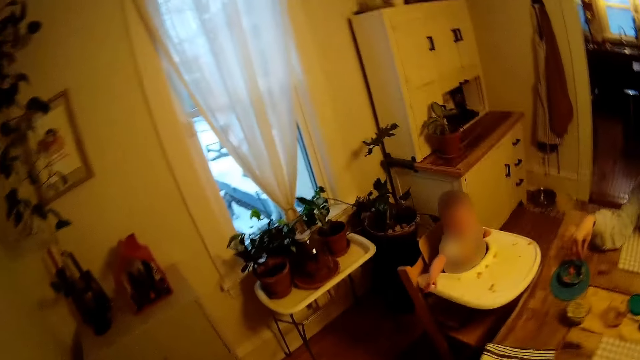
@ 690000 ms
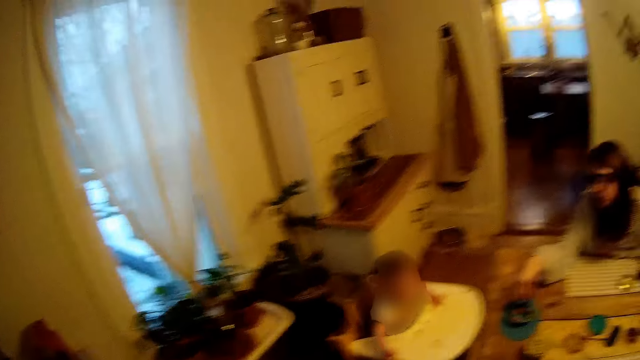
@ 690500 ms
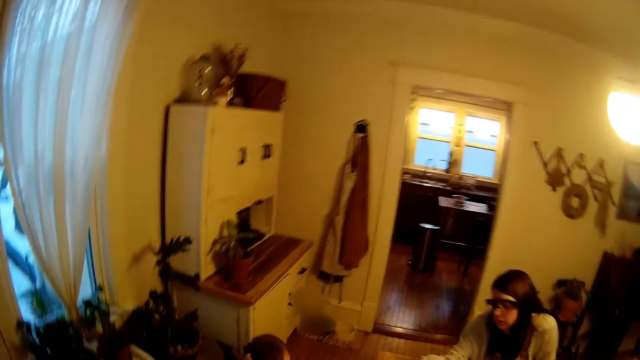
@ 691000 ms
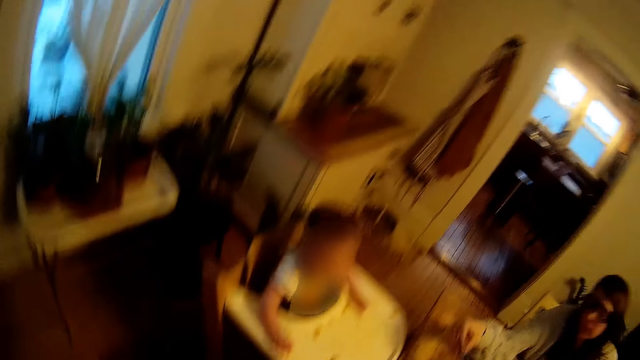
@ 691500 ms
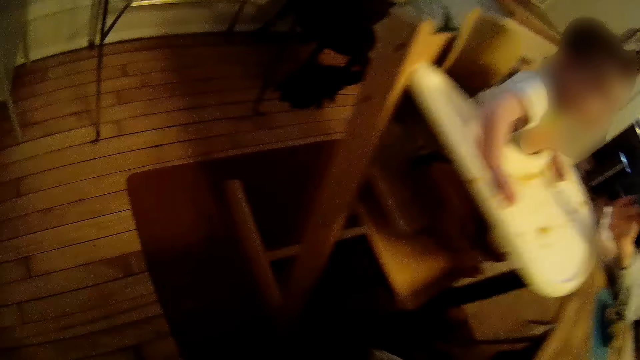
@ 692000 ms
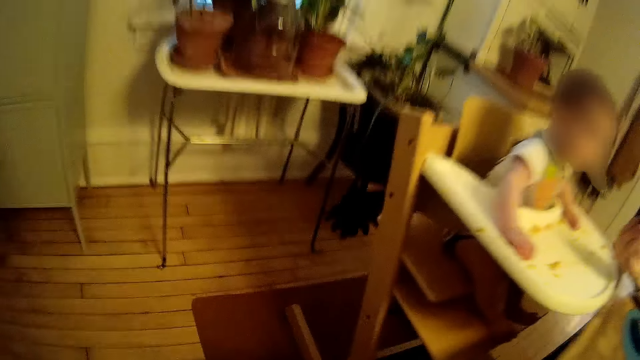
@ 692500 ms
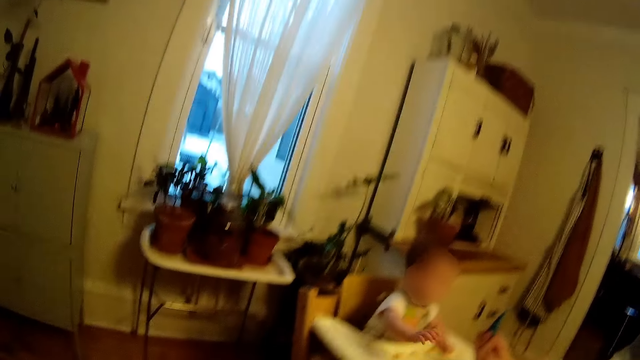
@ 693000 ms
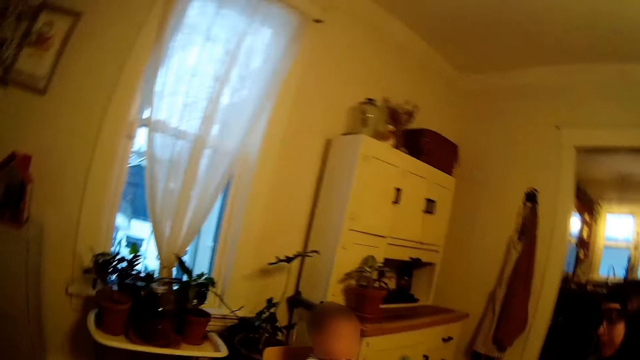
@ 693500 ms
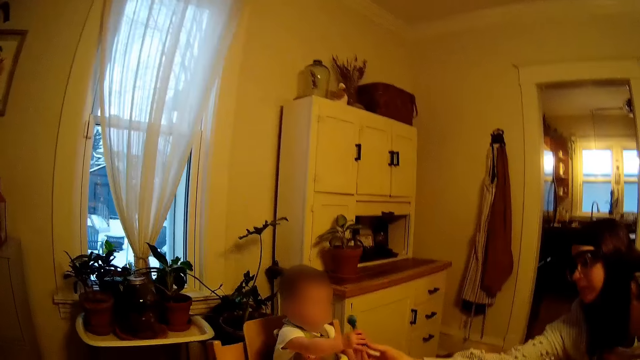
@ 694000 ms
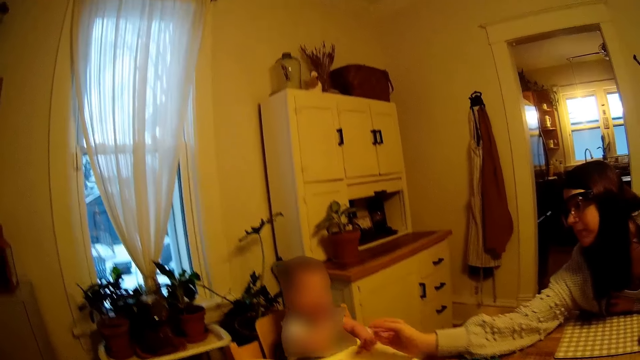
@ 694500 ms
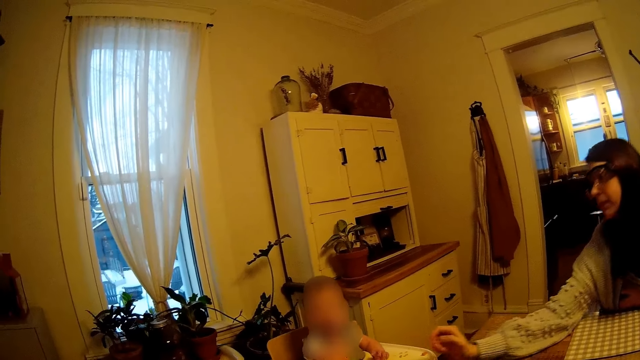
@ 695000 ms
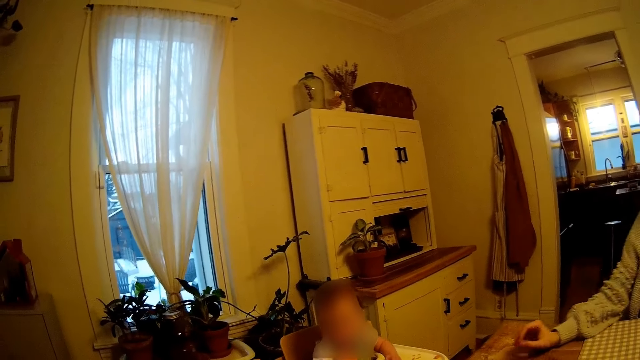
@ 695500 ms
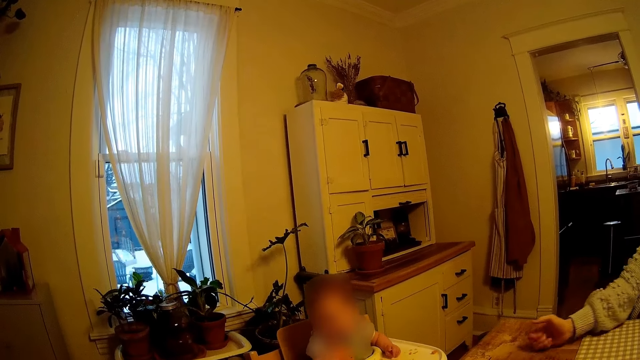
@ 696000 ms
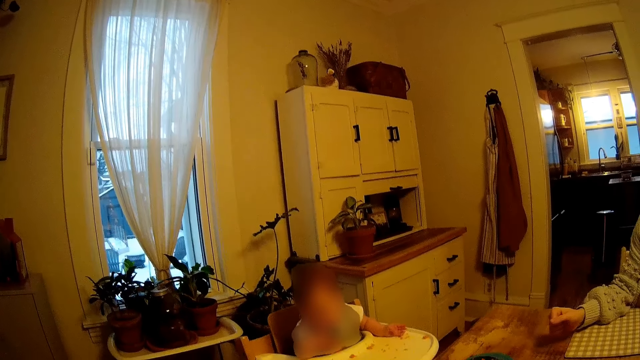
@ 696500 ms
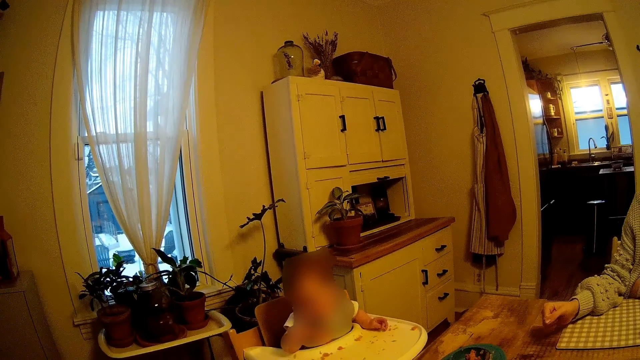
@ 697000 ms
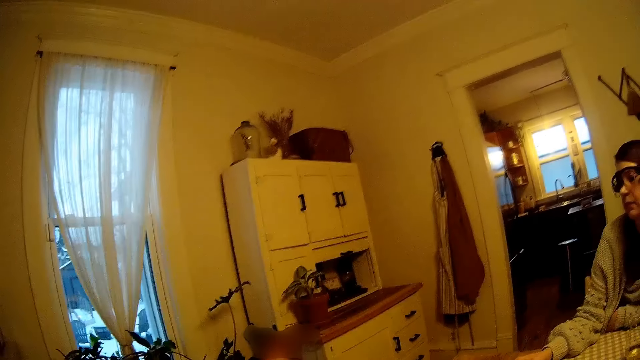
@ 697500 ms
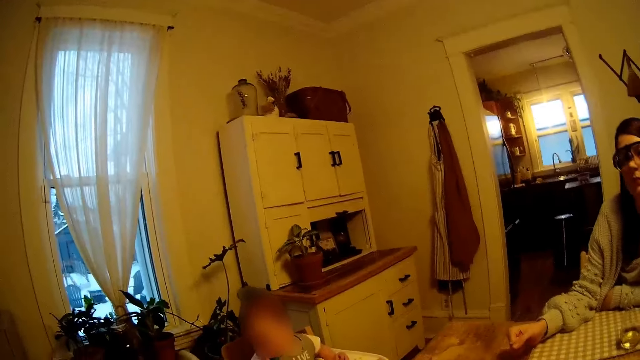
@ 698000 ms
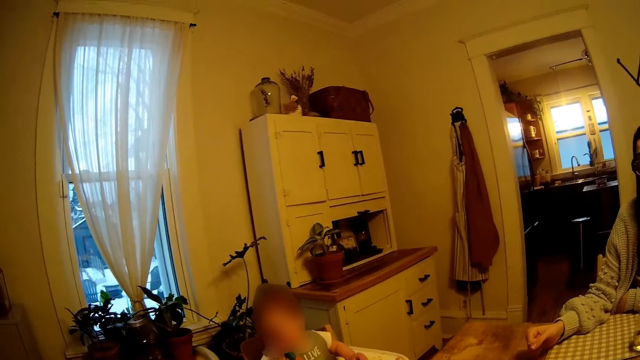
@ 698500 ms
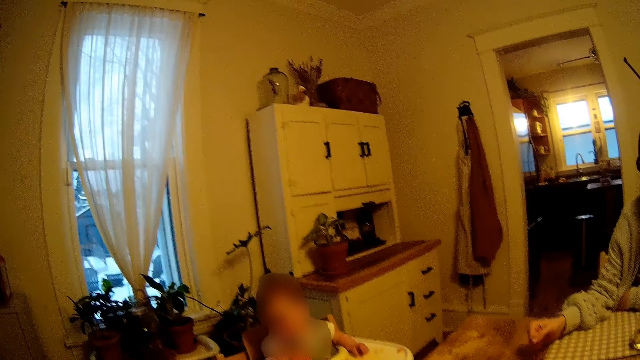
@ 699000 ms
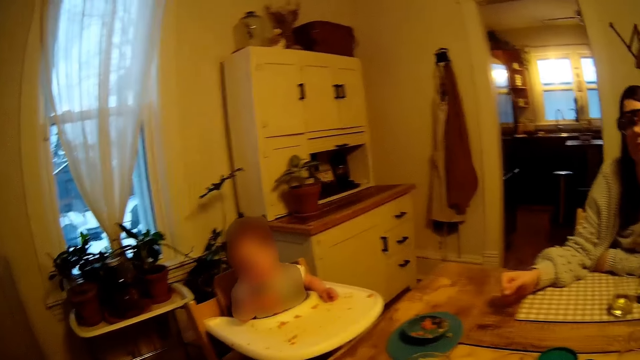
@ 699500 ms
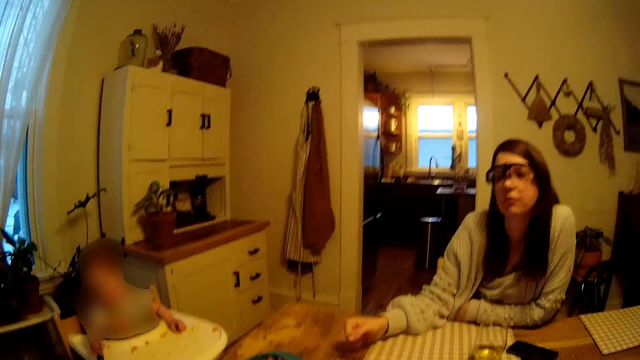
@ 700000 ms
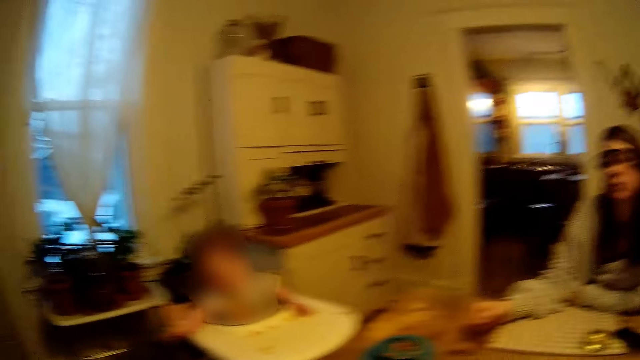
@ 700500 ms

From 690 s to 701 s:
A woman feeds a baby with a spoon. The camera wearer sits on the dining seat near the baby. The baby collects the spoon from the woman. Another baby puts the spoon into her mouth.

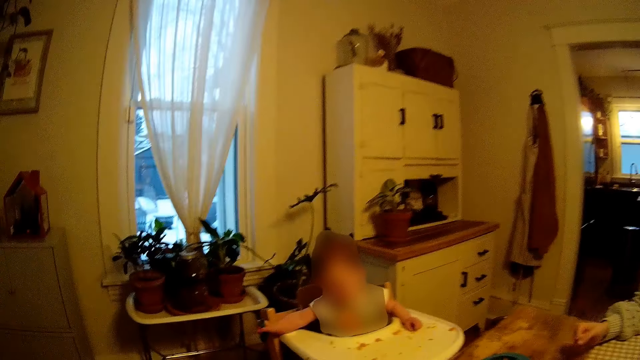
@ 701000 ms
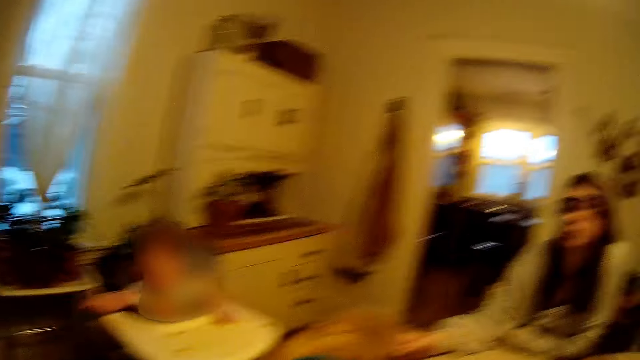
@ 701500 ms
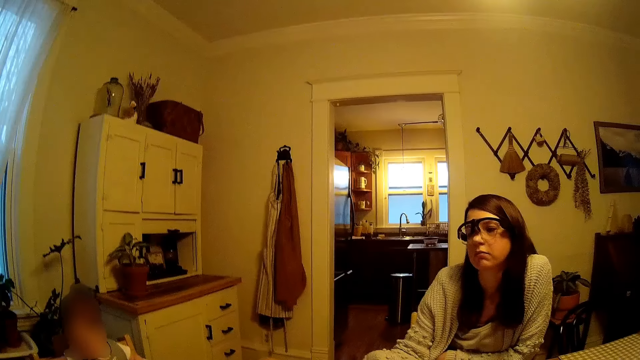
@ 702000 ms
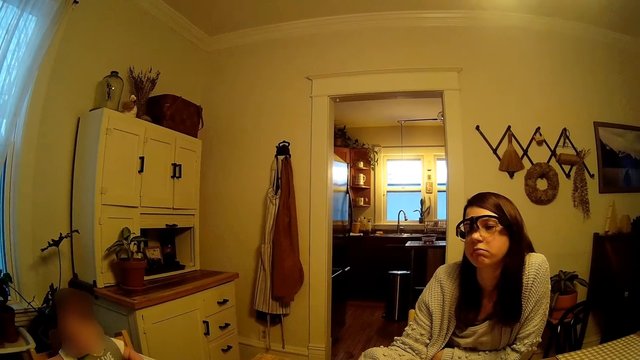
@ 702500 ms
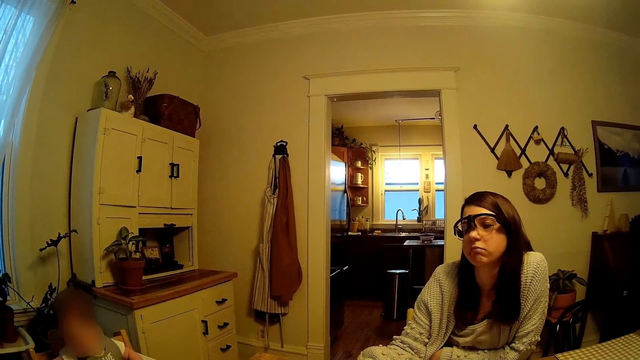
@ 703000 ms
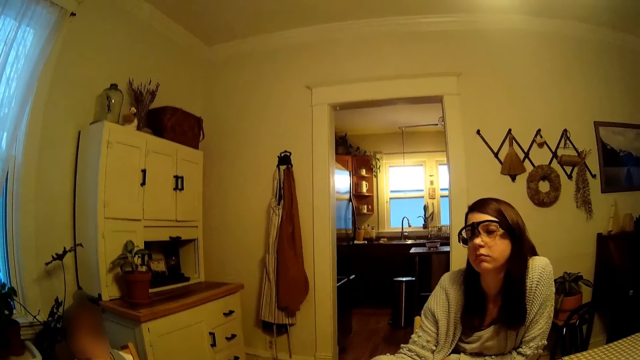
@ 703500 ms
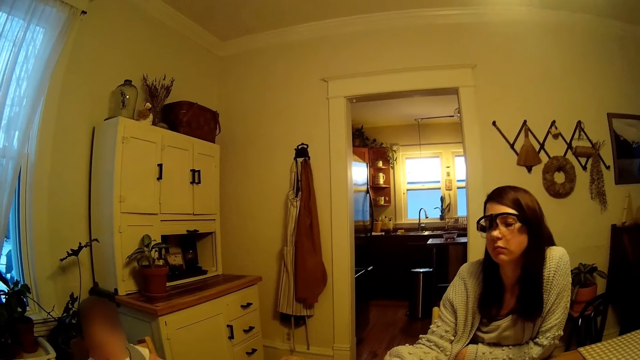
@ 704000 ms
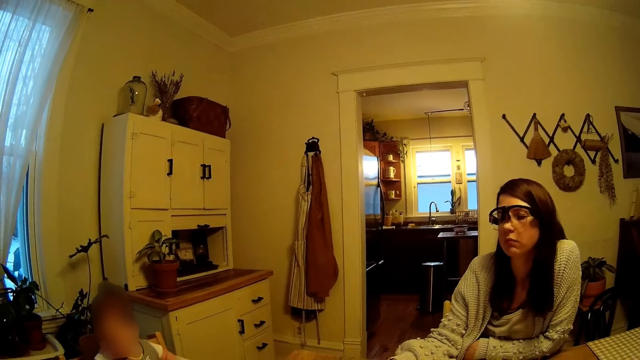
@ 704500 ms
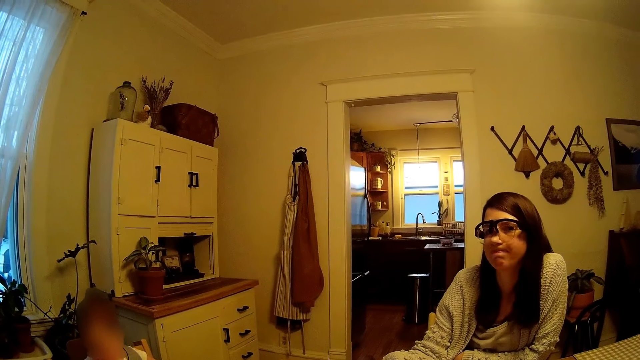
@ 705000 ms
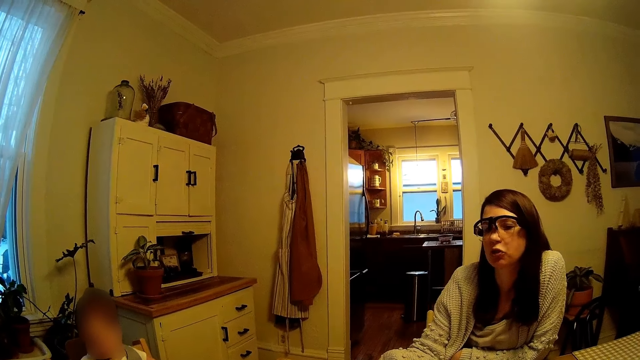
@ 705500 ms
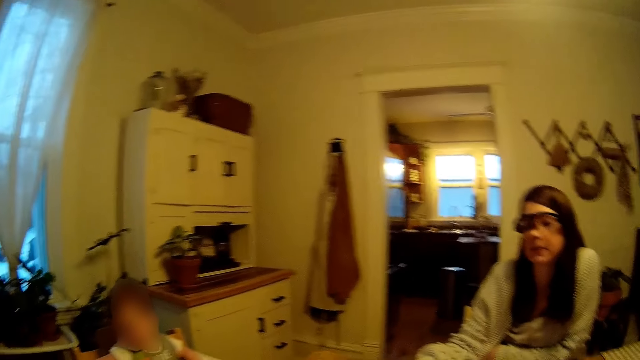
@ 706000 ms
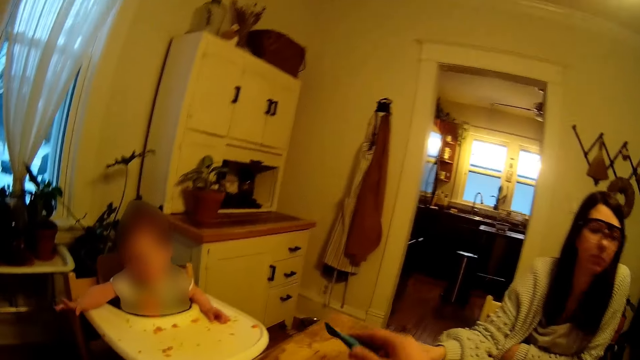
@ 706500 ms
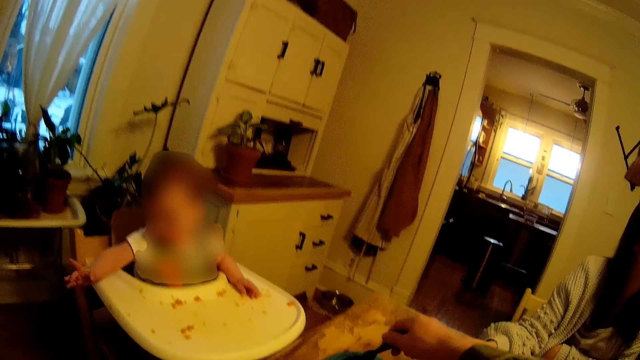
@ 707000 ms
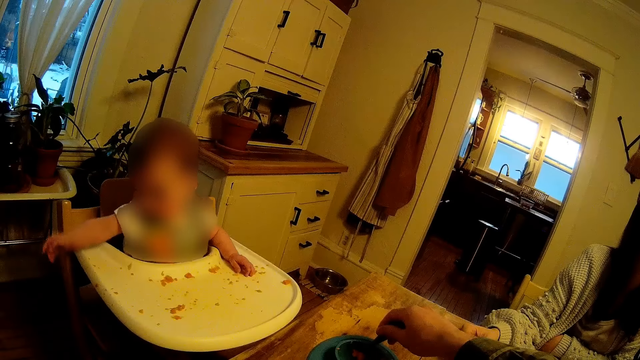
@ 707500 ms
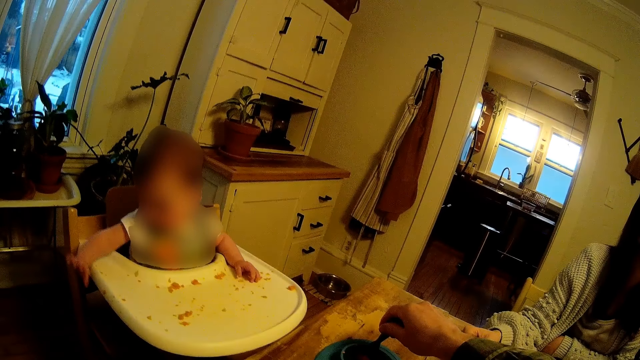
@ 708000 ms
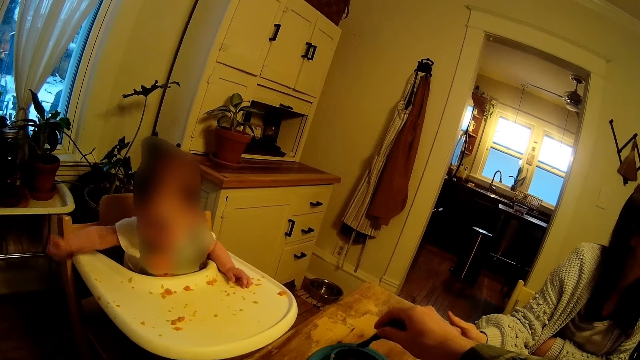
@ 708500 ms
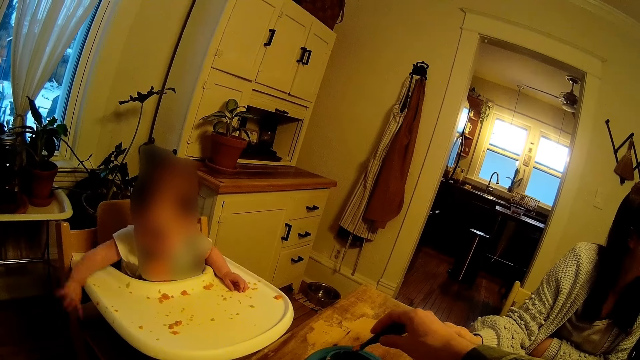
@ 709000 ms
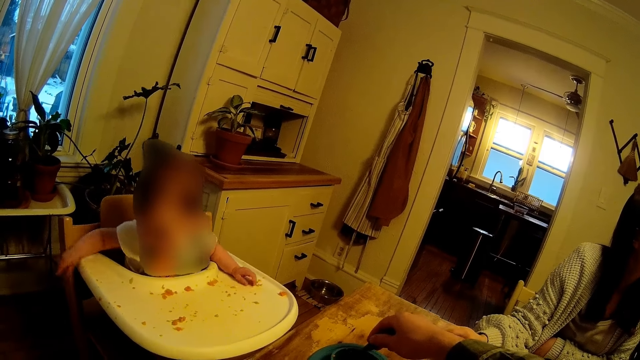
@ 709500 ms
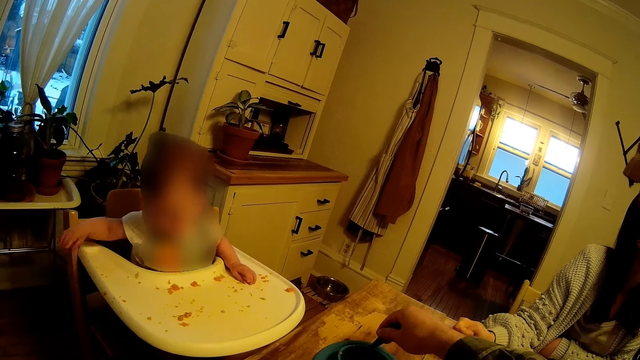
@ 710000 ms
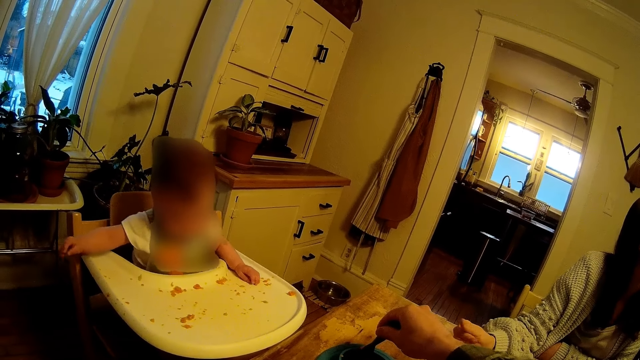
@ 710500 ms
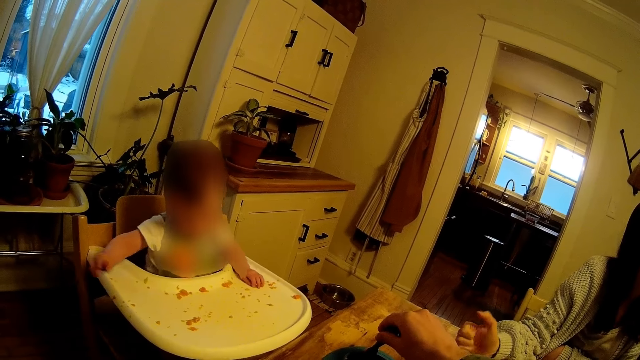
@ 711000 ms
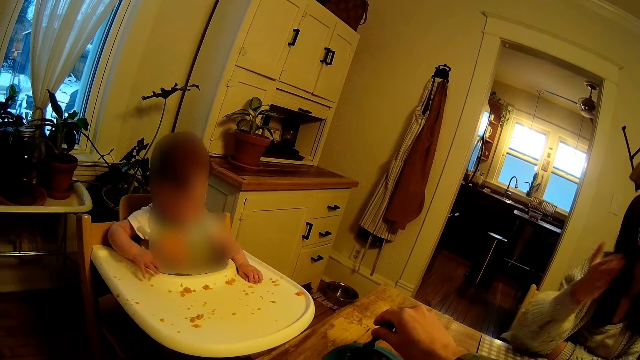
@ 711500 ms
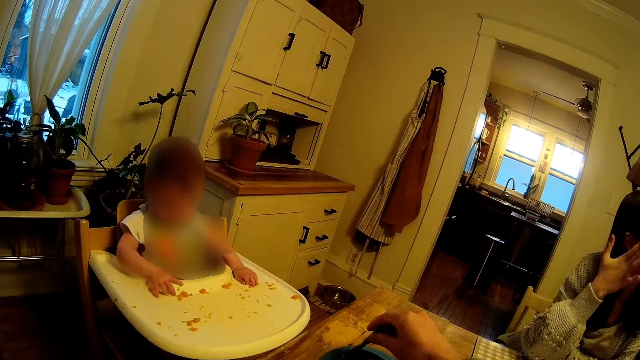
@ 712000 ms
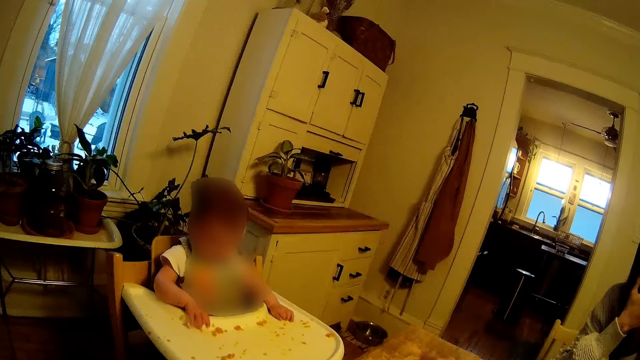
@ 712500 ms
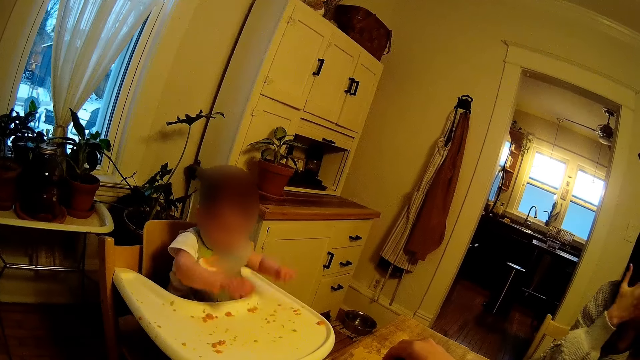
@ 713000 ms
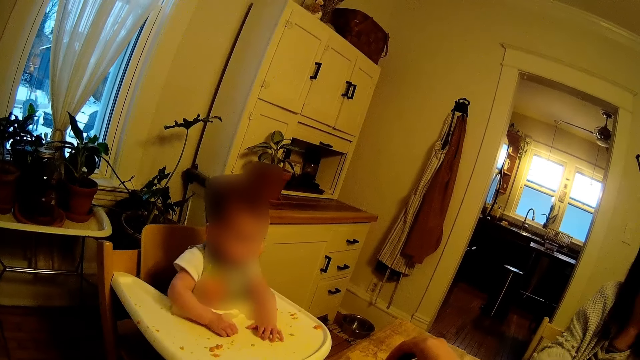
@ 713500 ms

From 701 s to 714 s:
A baby drops a spoon on the floor. The camera wearer fetches food. A woman touches her face with her right hand.
